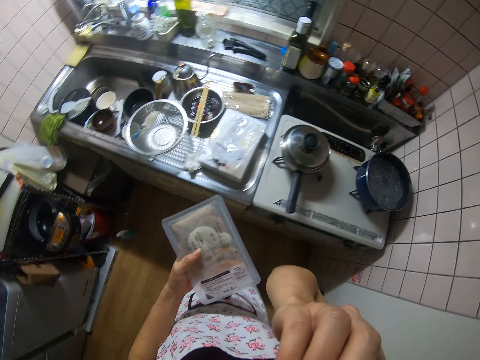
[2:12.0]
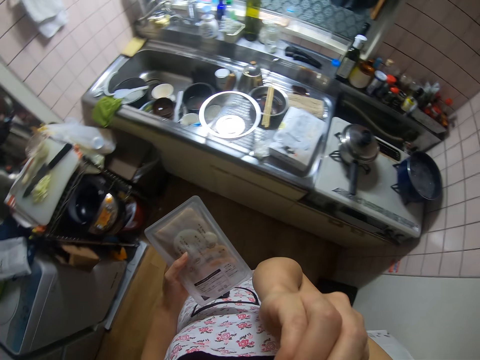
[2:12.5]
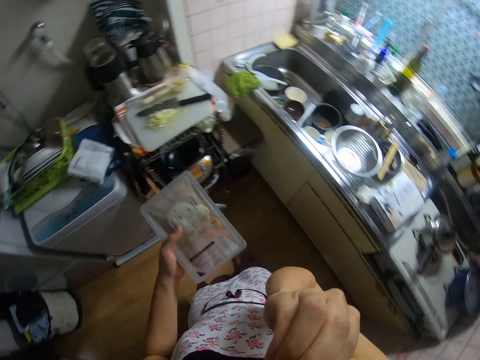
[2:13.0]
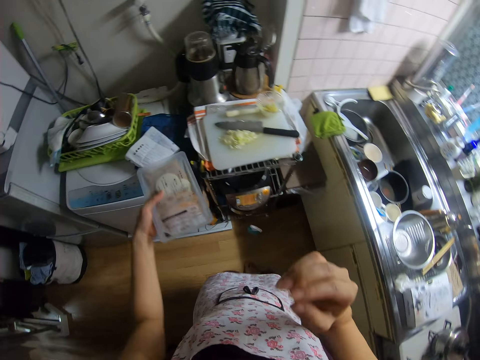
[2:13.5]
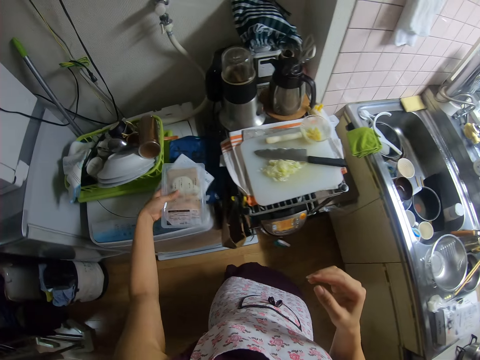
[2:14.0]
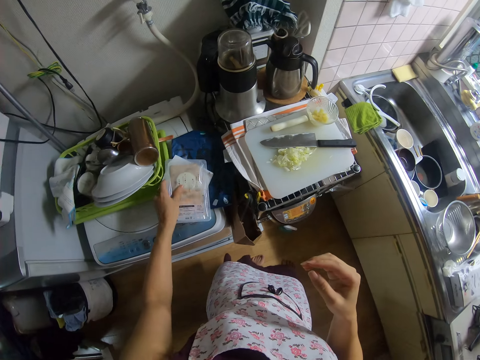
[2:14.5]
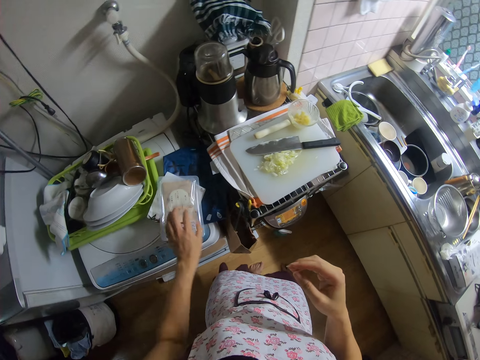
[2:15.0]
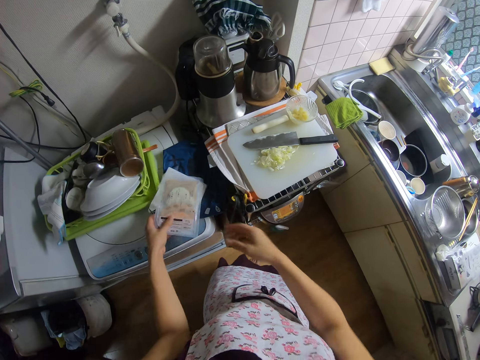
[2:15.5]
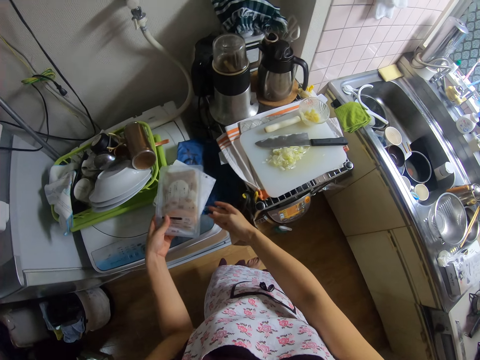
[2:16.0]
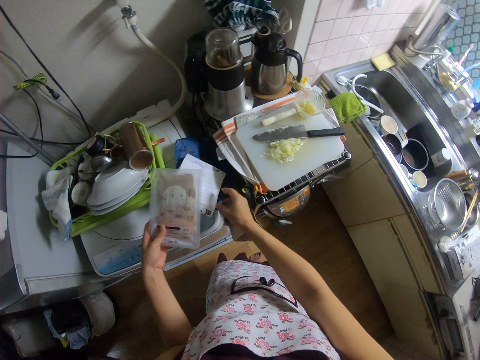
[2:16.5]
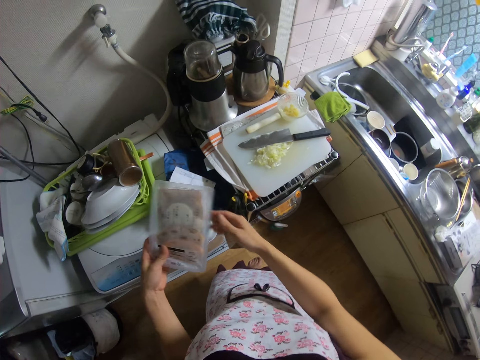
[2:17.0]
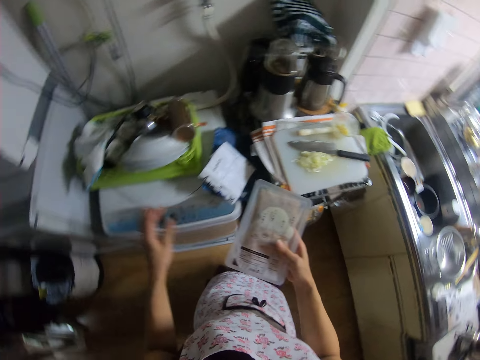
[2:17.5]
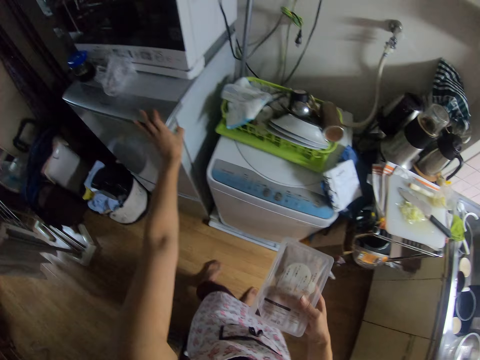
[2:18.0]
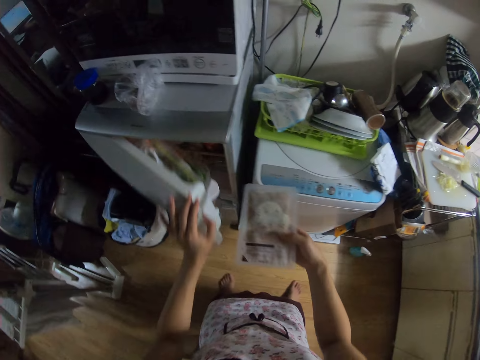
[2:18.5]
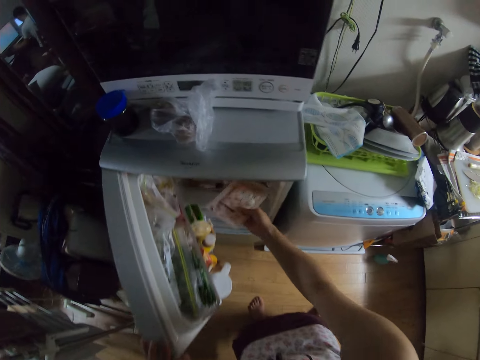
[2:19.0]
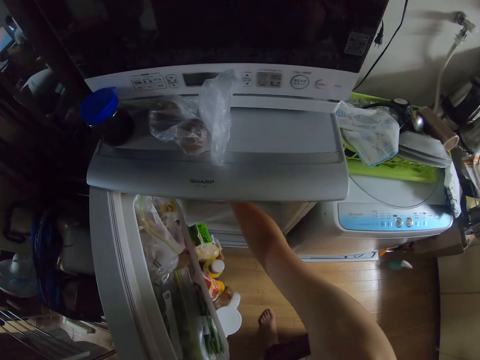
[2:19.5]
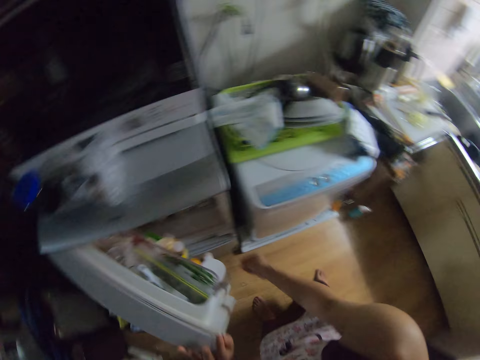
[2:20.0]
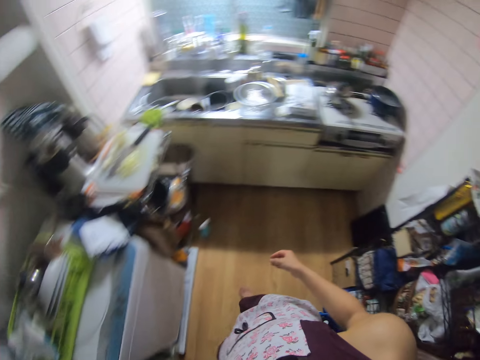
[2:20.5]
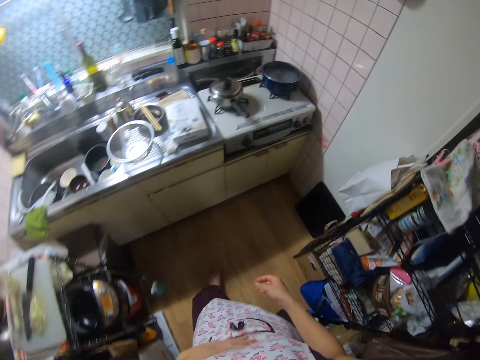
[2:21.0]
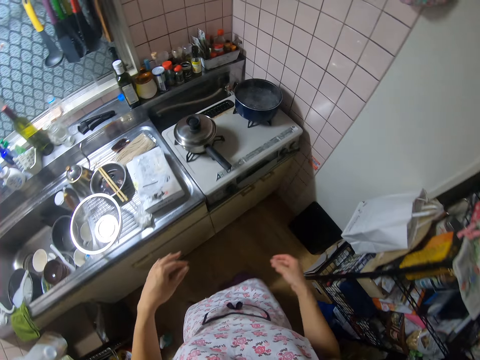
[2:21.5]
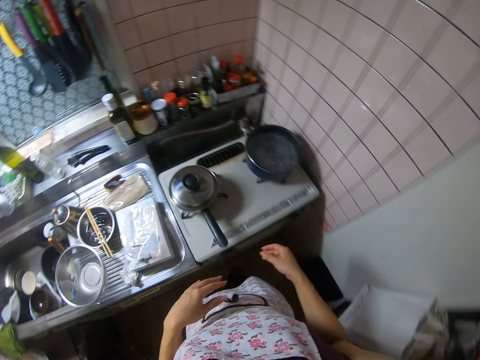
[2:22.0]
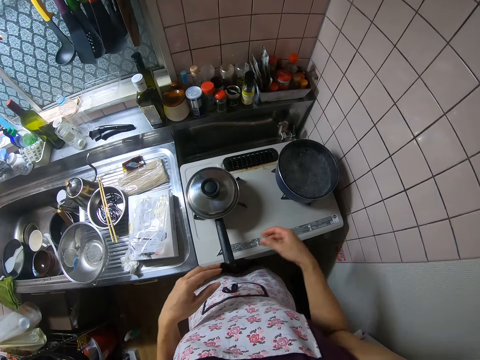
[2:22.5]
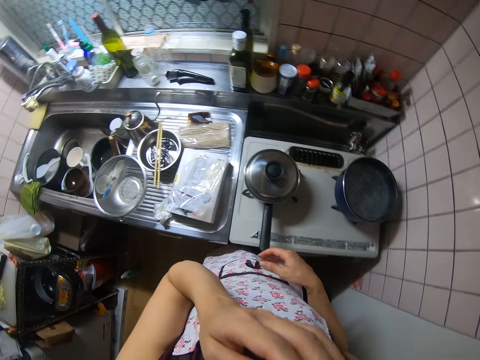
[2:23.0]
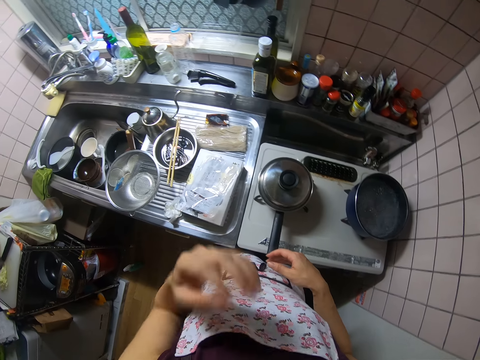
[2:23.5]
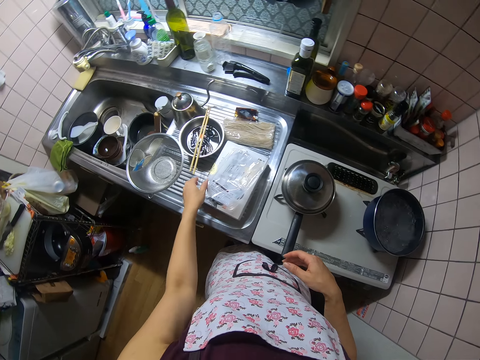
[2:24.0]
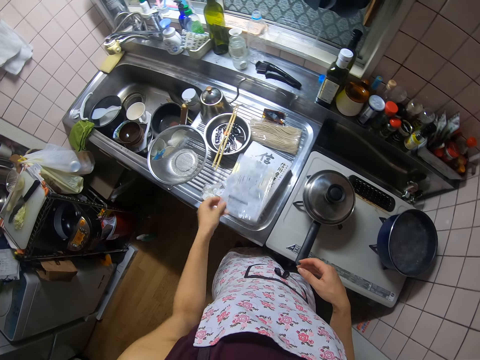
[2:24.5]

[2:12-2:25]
The camera wearer touches her face with her right hand. She drops the pack of cookies on a washing machine. She picks up the pack of cookies from the washing machine. She opens a fridge in the kitchen. She puts the pack of cookies in the fridge. She closes the fridge. She touches her face with her left hand.

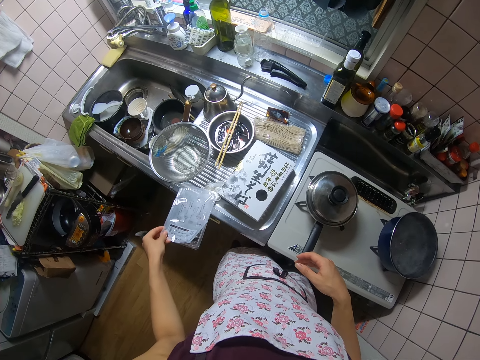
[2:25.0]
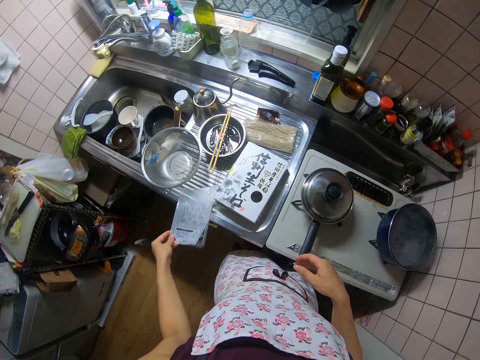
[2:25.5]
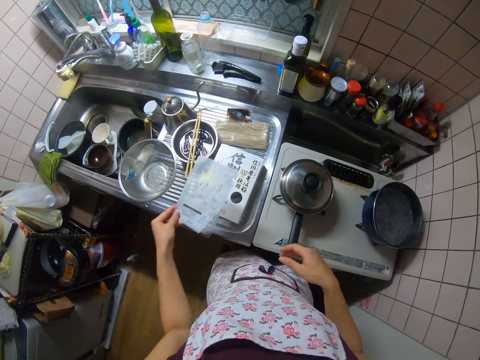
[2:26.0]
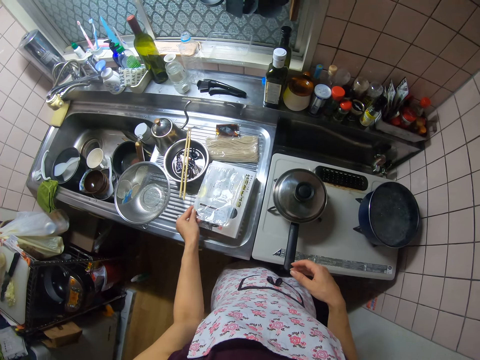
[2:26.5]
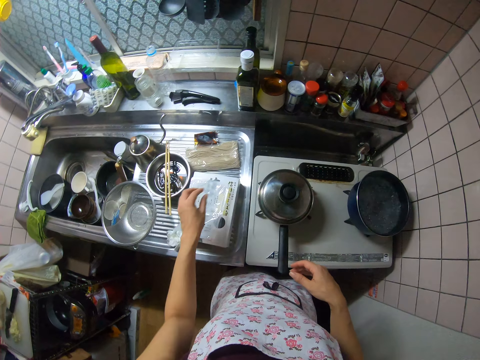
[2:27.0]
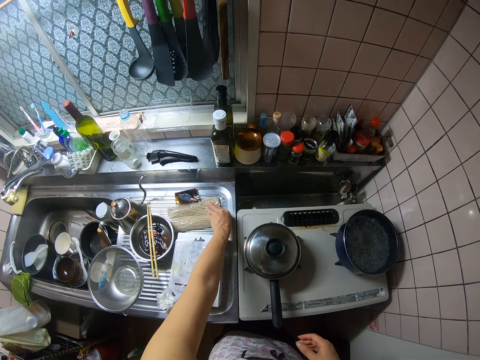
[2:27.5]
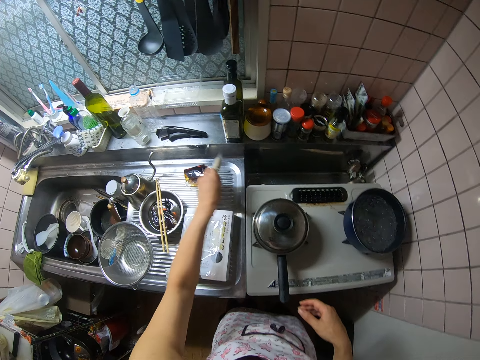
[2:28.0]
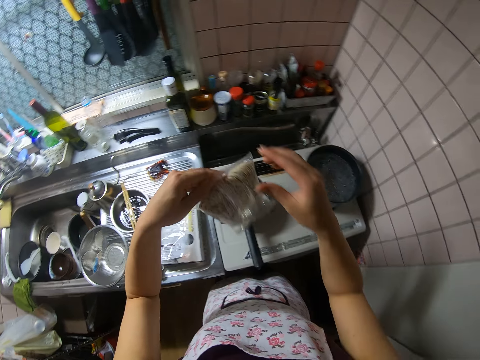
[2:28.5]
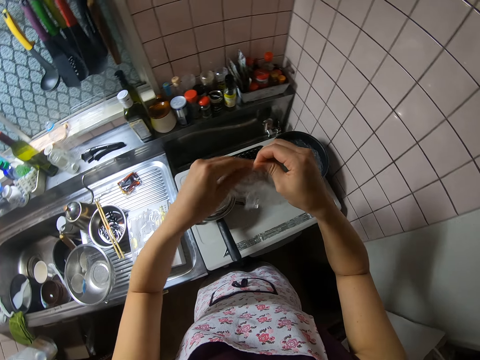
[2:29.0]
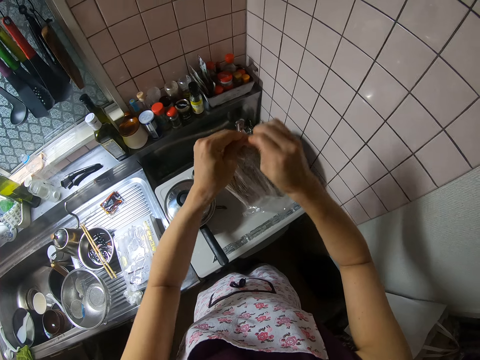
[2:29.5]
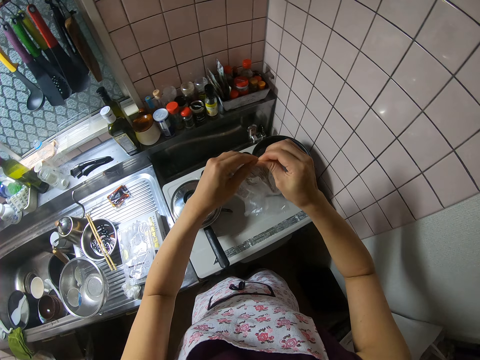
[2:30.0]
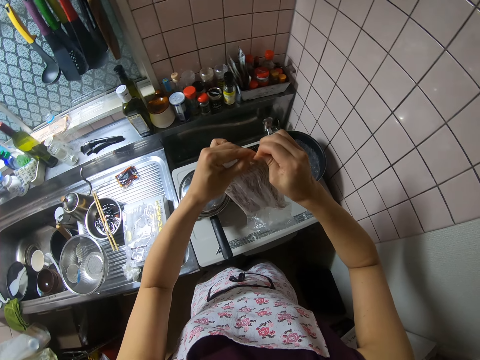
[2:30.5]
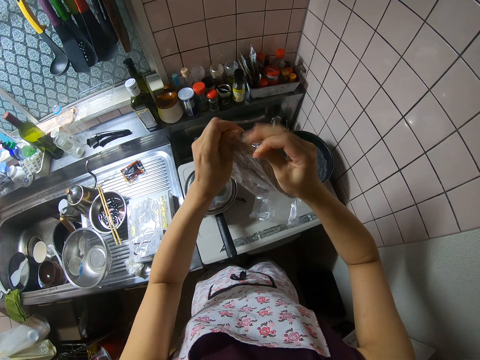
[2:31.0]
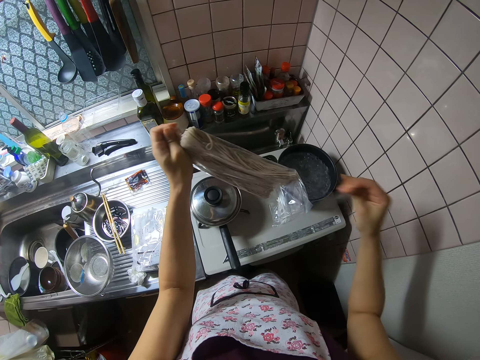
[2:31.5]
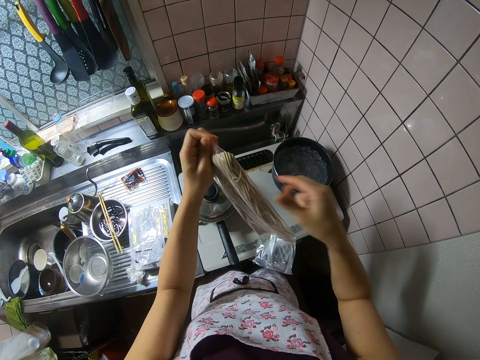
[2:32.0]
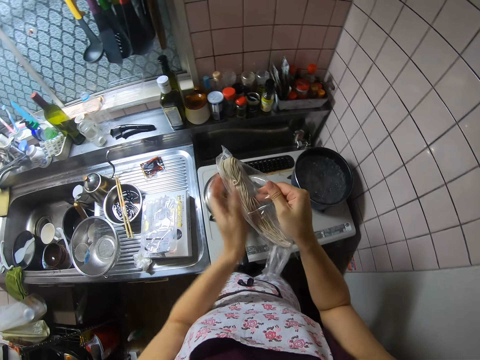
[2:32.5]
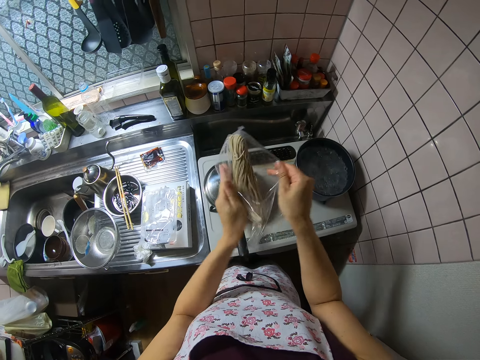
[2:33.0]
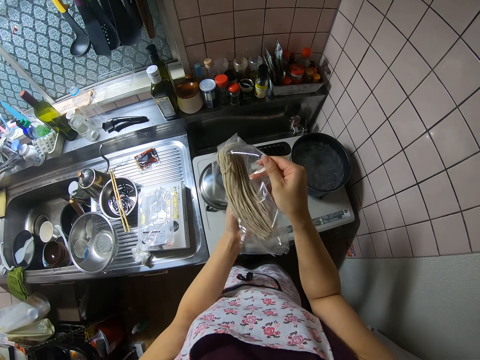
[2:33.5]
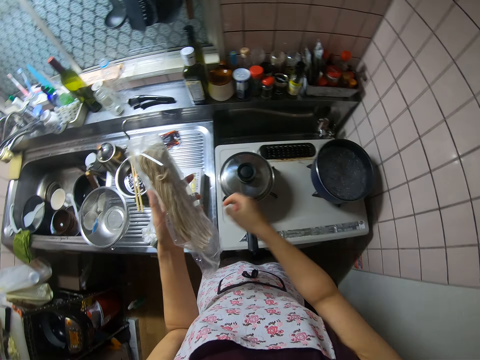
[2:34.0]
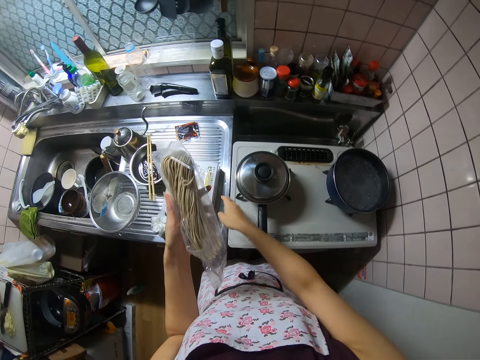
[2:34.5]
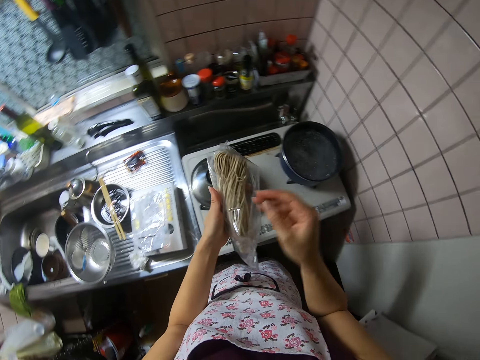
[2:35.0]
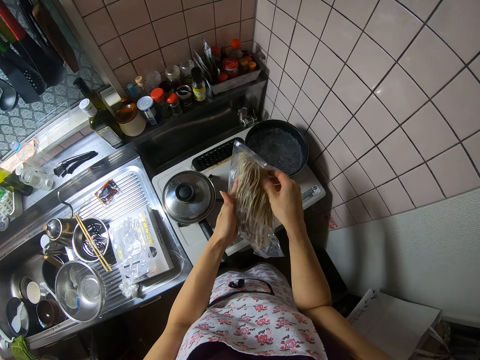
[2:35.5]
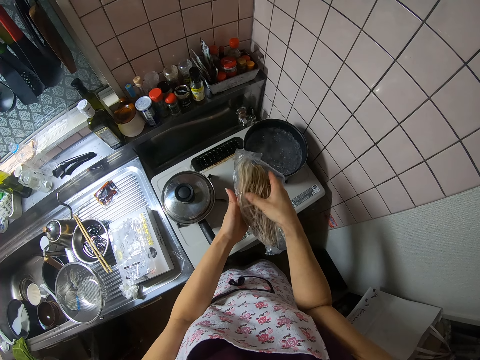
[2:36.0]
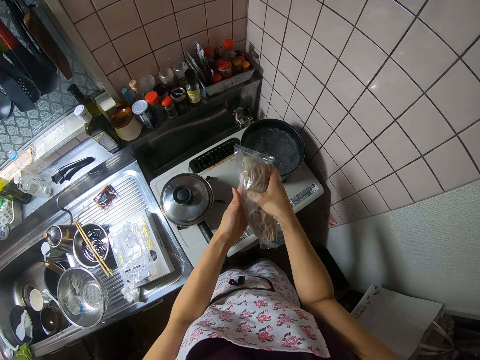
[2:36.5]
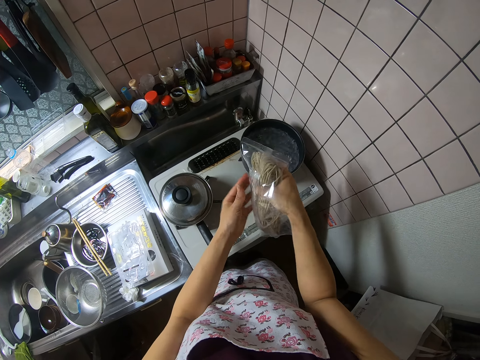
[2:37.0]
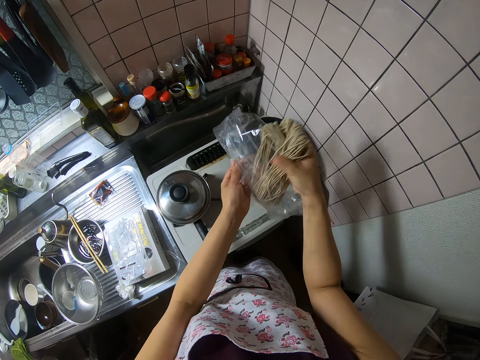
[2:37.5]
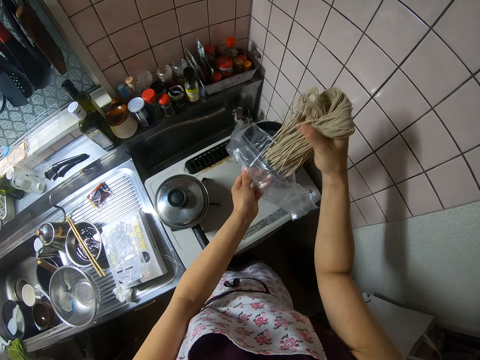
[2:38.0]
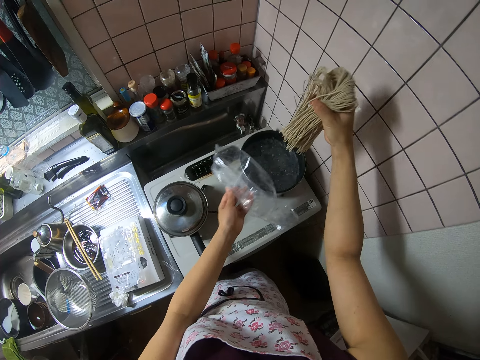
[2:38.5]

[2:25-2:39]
The camera wearer moves the empty cookie pack aside on the sink. They pick a pack of spaghetti on the sink. They open the pack of spaghetti. They tear the polythene paper. They drop a nylon on the sink. They take out the spaghetti from the pack.
